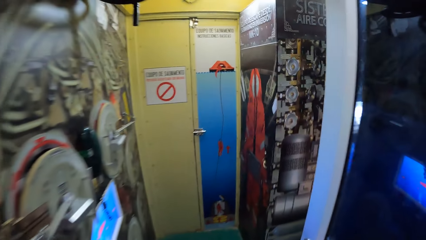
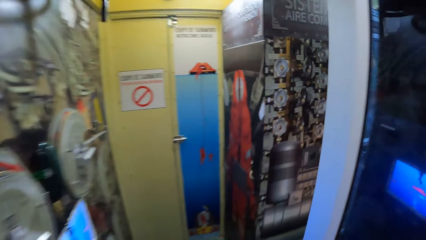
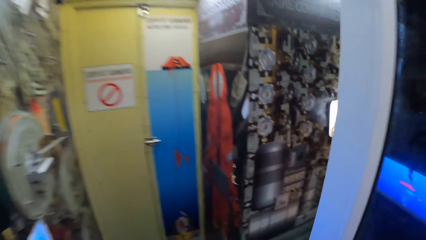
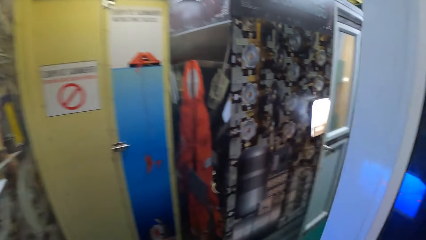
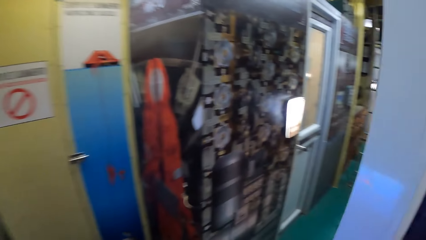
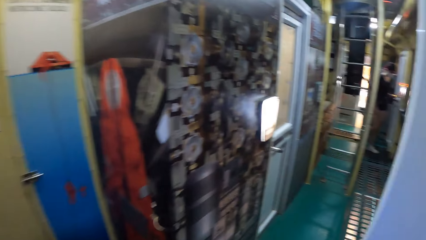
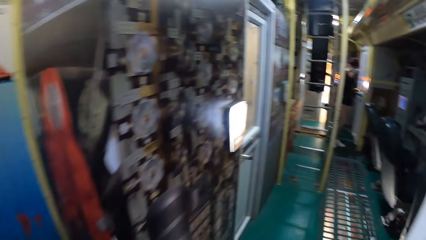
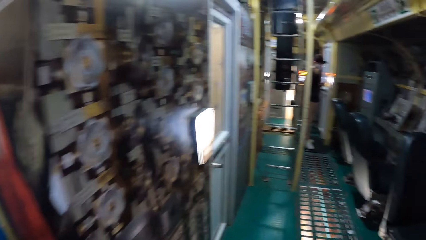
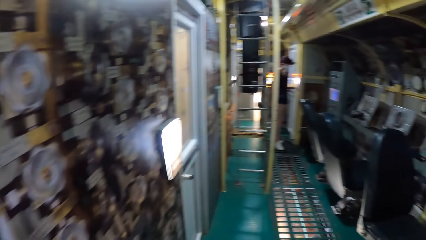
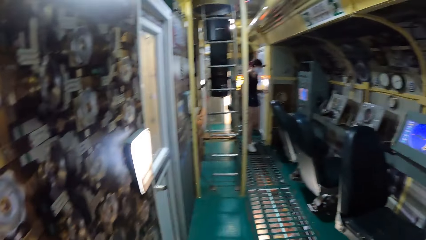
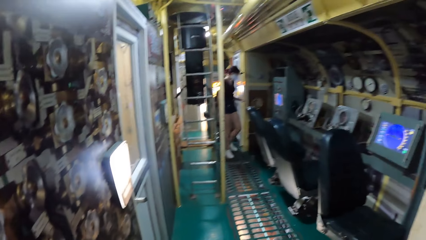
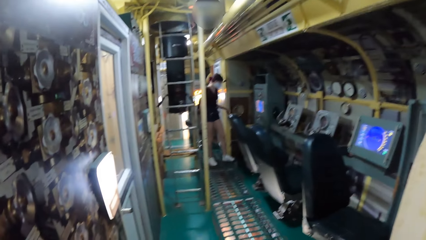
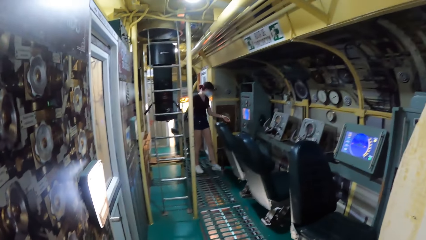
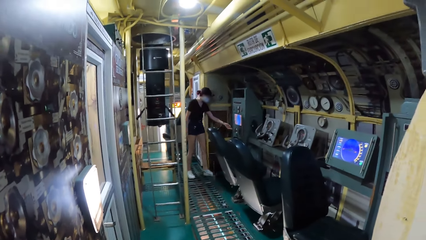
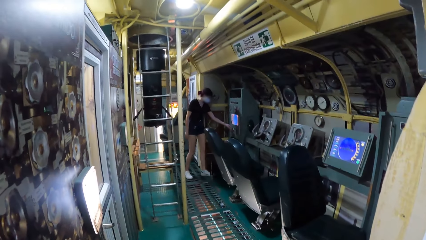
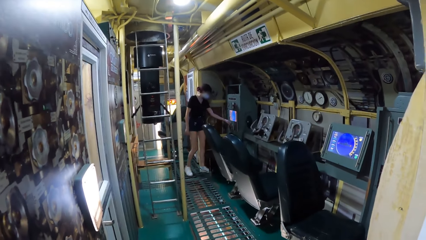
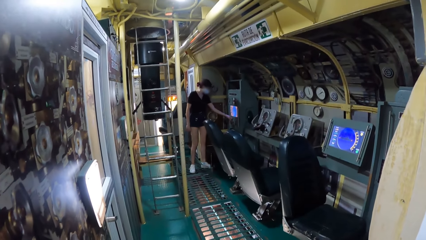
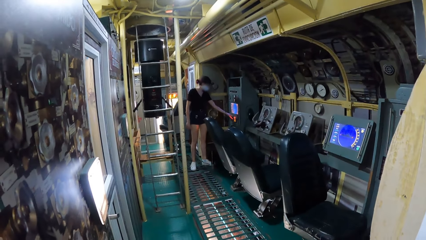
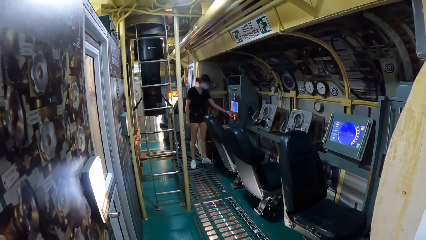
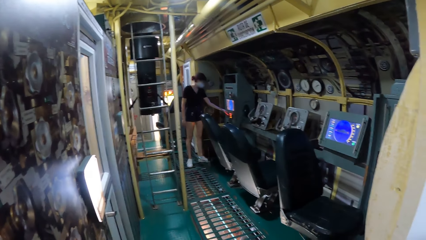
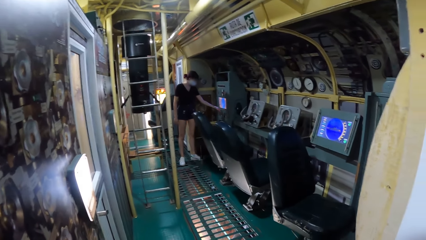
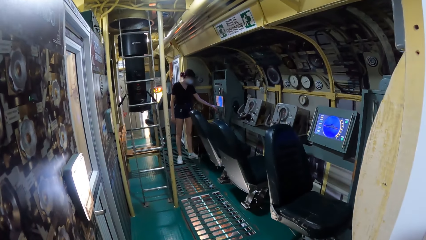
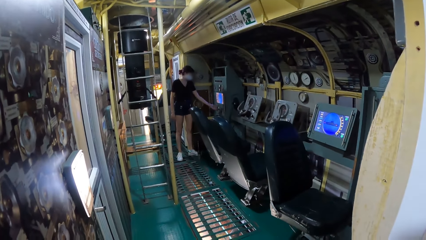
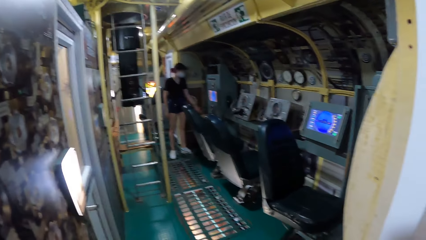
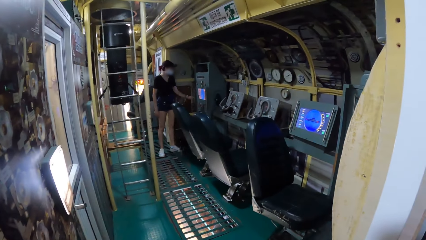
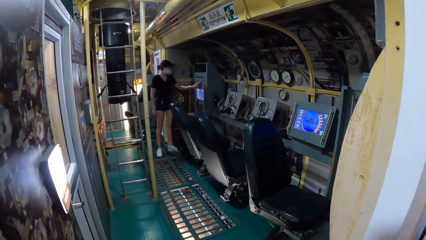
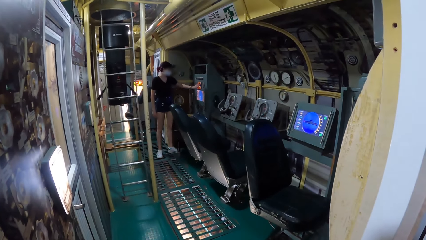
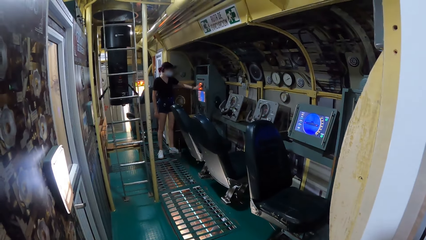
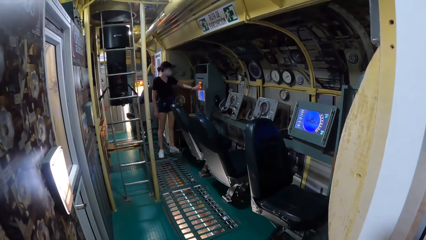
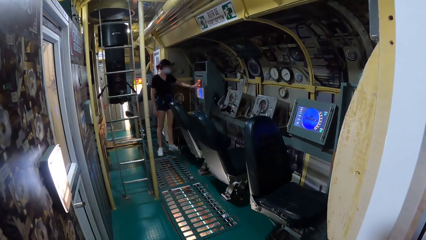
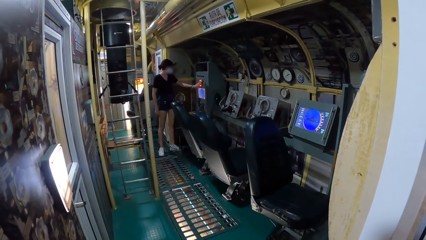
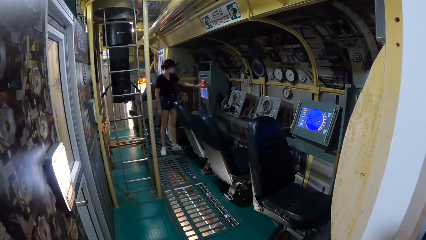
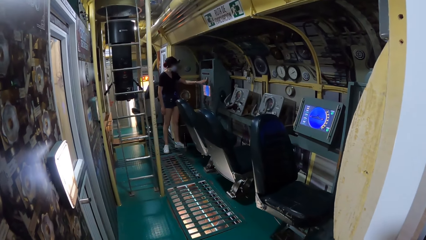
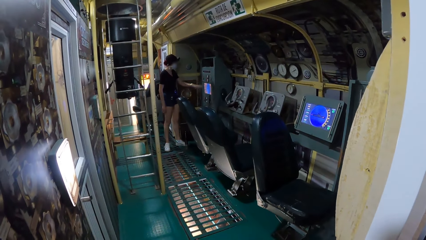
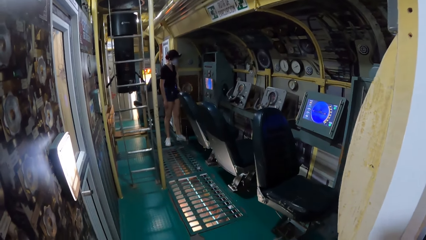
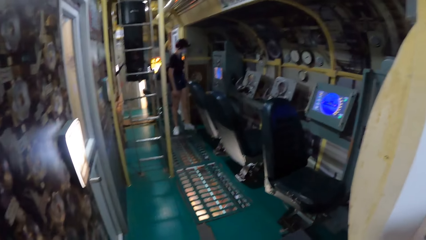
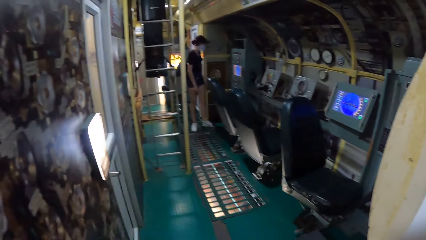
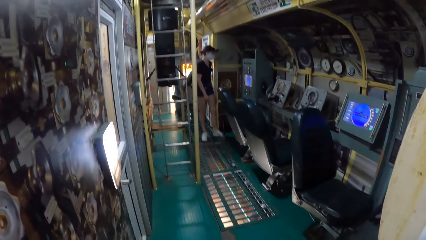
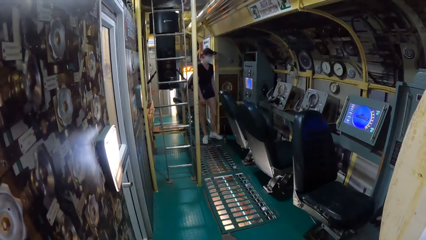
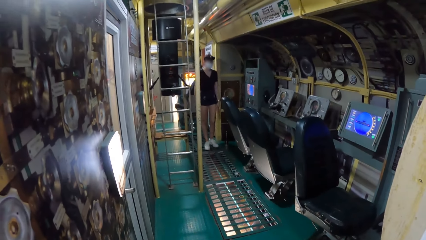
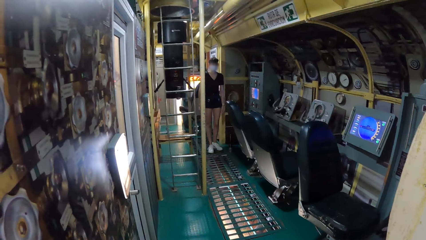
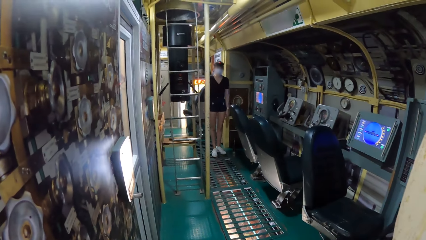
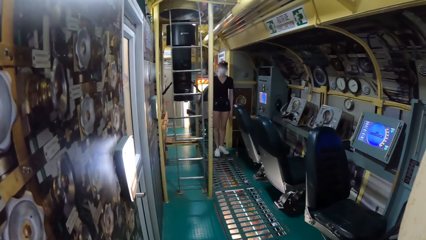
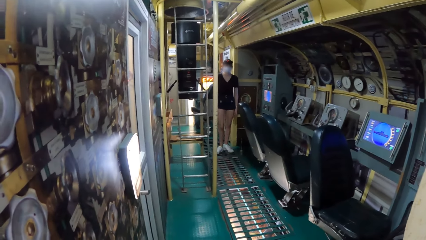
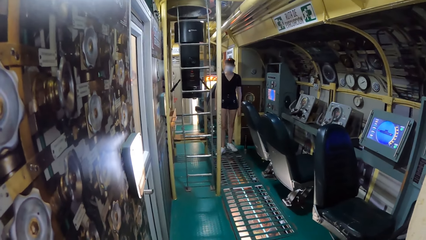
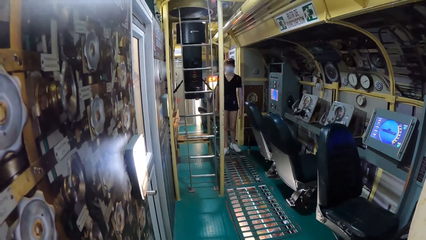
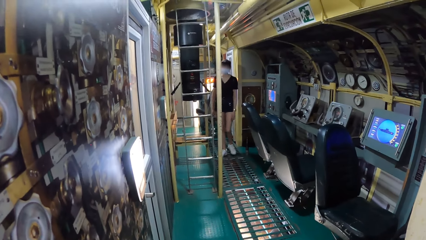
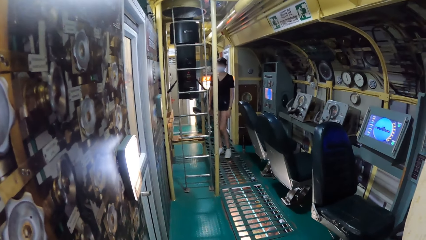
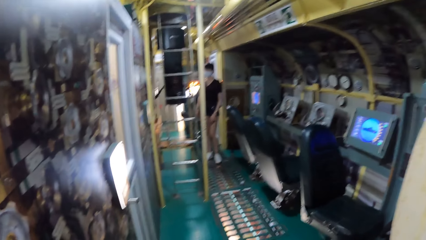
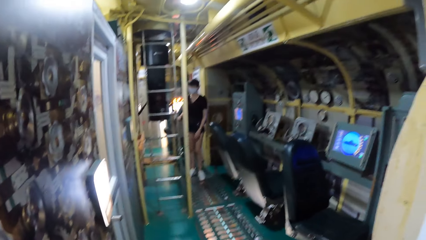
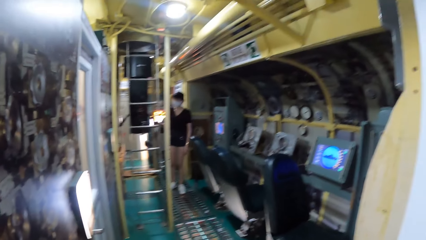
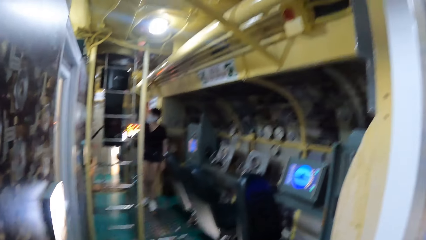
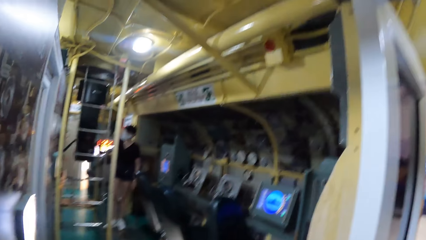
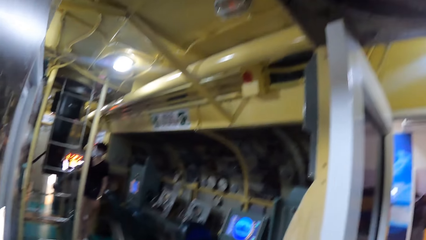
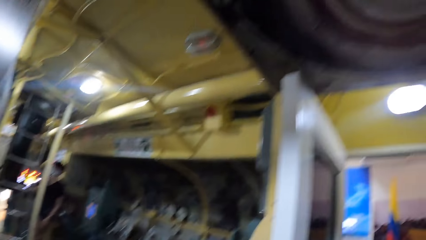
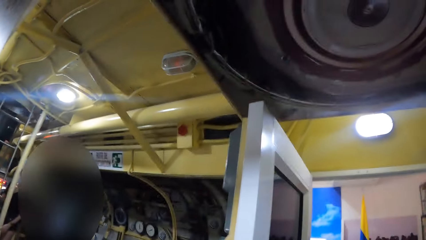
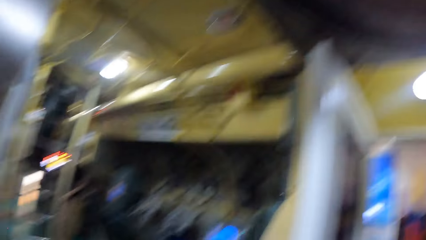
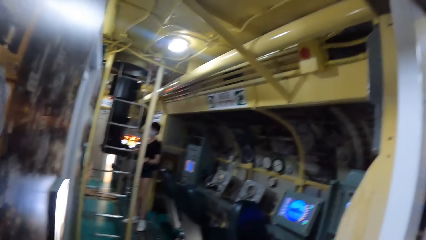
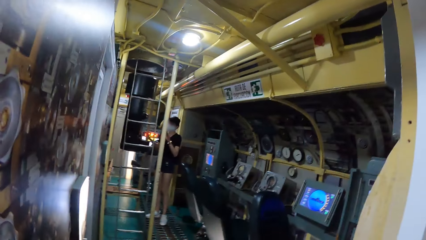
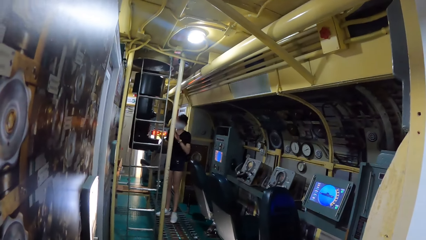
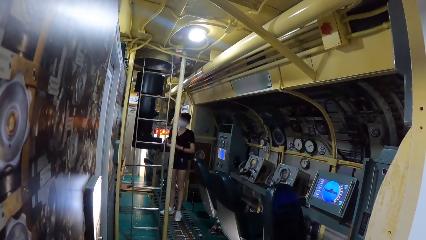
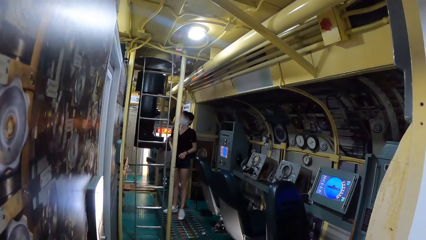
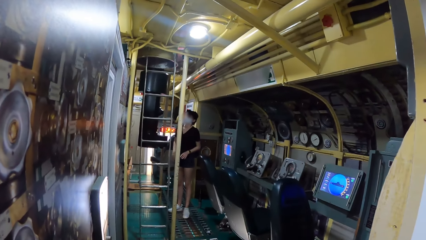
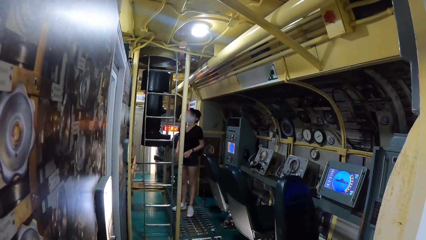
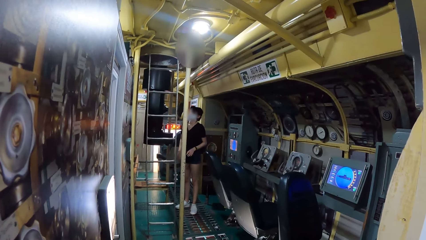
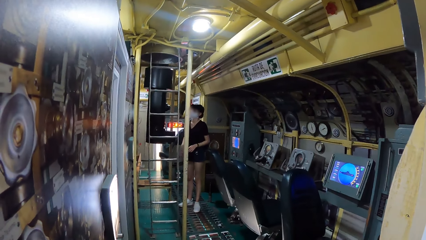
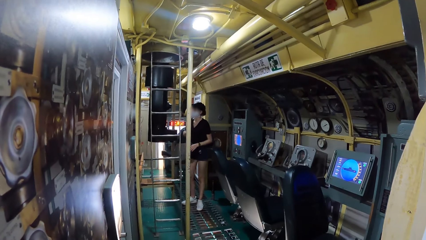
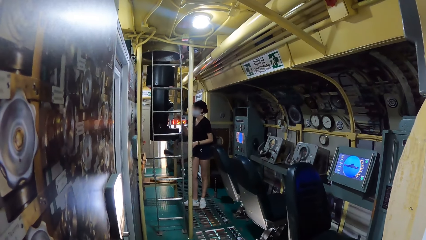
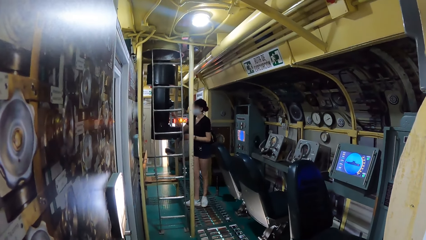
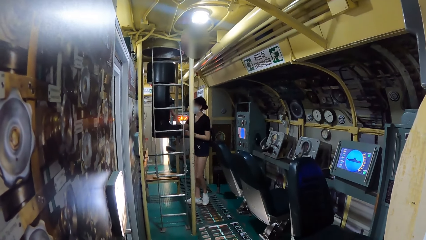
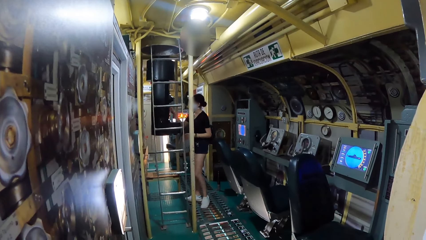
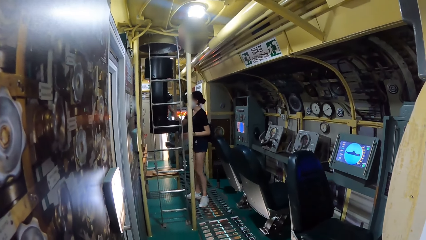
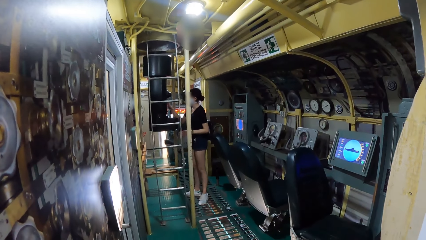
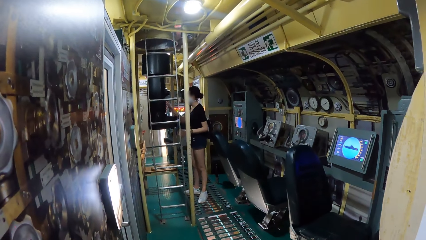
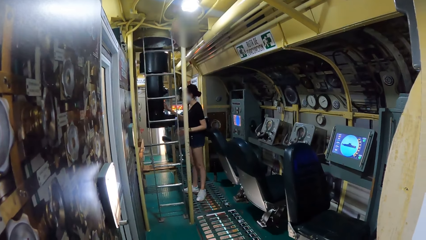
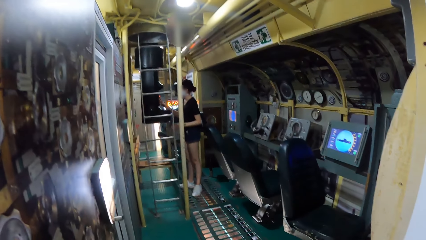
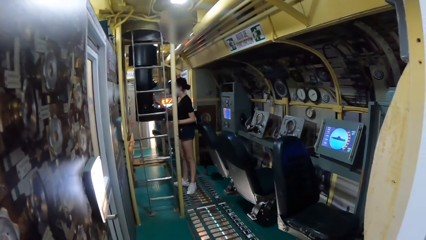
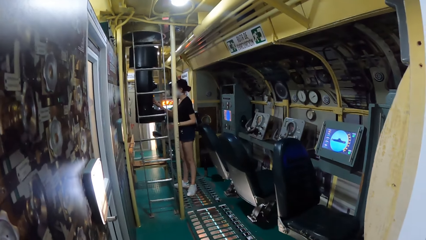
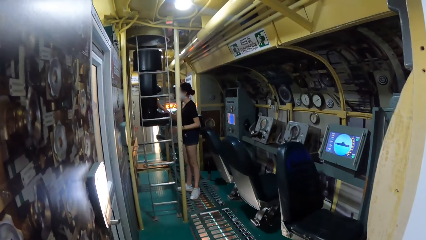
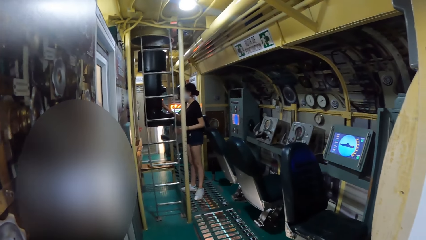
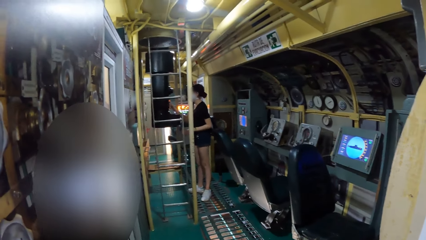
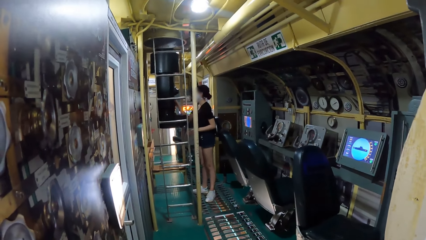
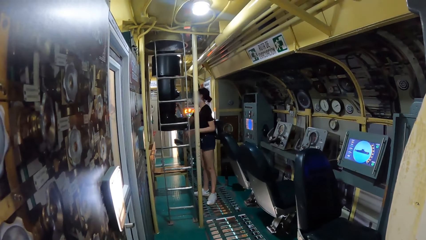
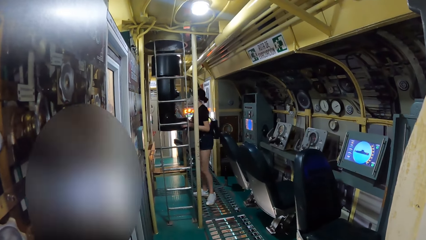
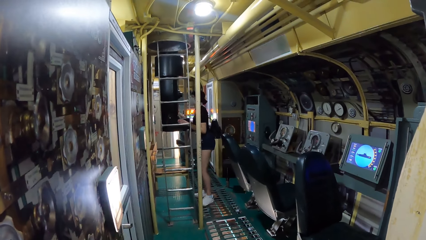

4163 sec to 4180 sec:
The woman presses the switch on the sonar console with her left hand. She presses it again. She touches the periscope with her right hand. She touches it again.
